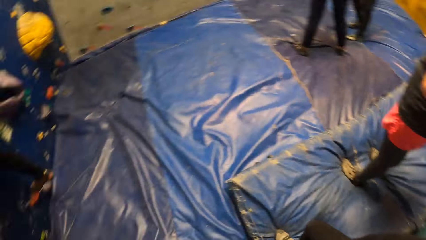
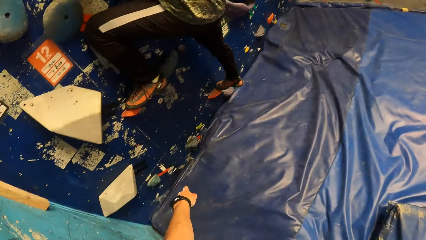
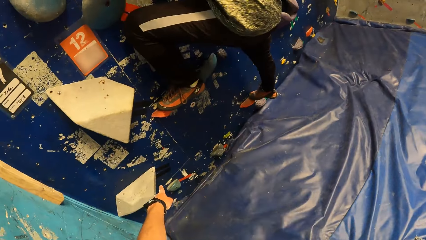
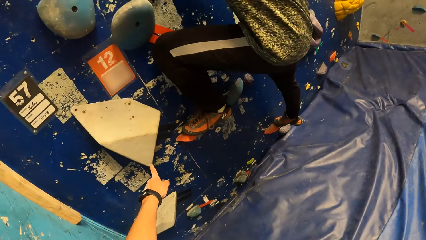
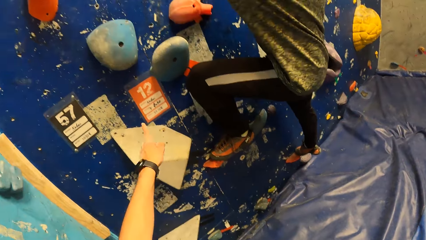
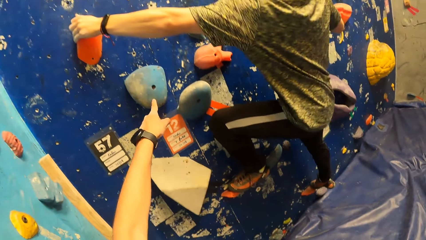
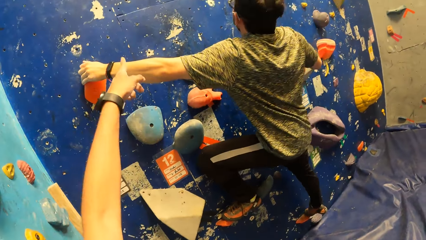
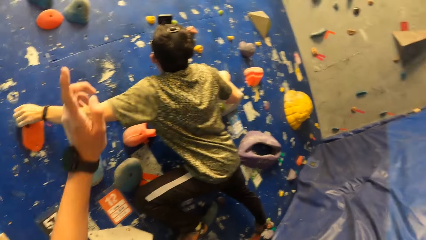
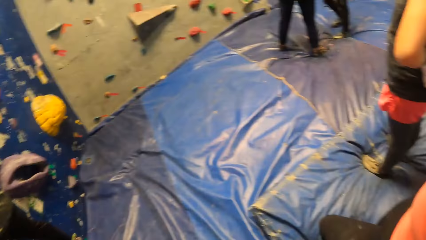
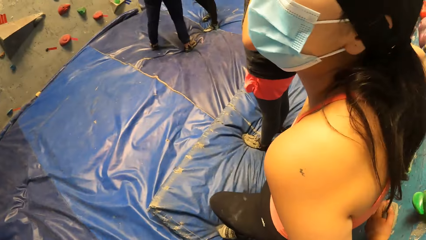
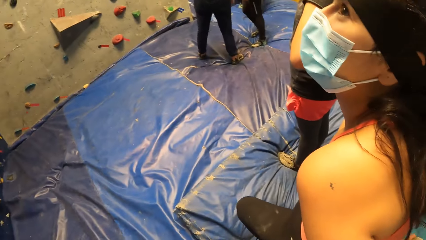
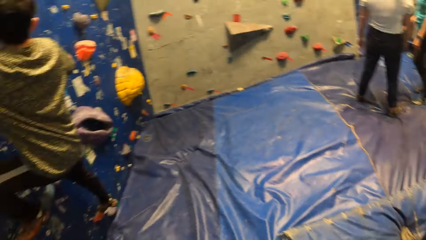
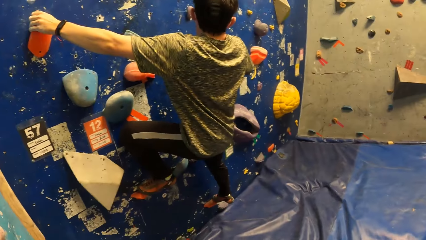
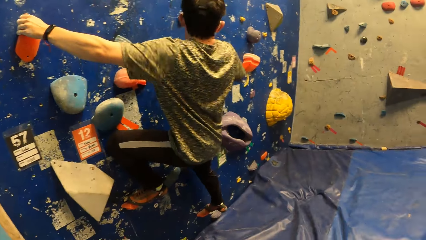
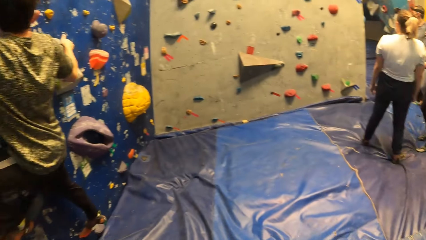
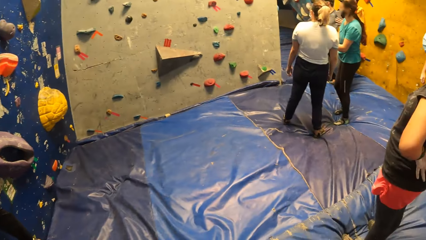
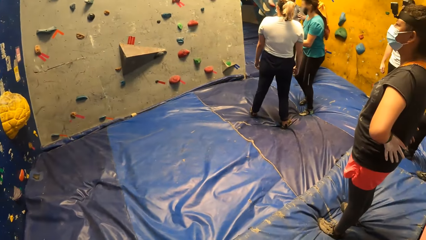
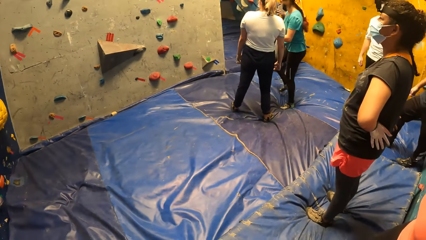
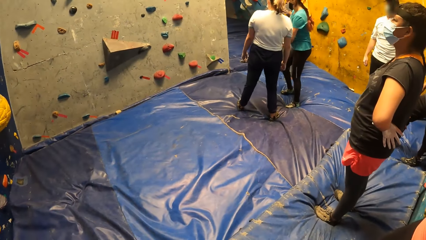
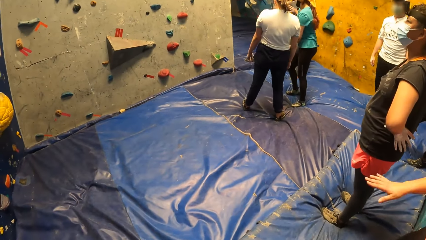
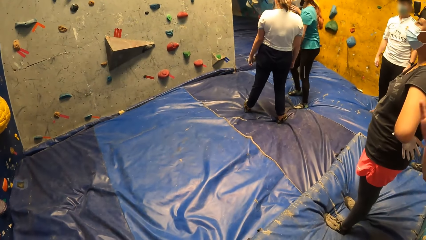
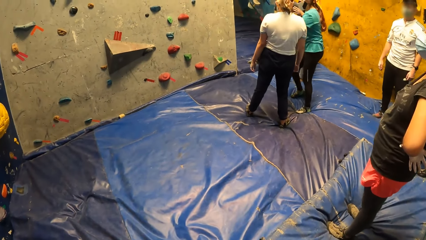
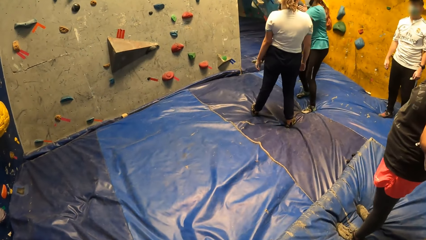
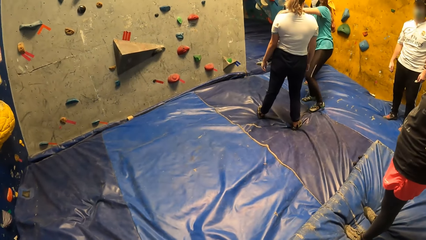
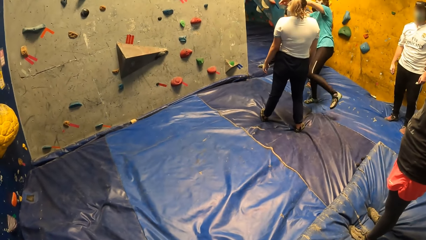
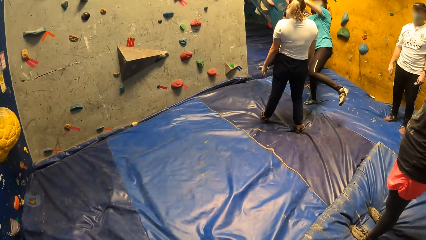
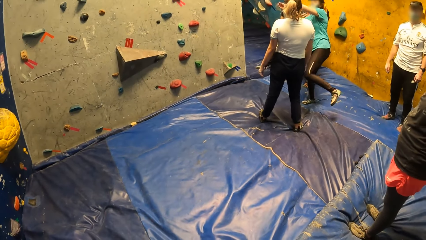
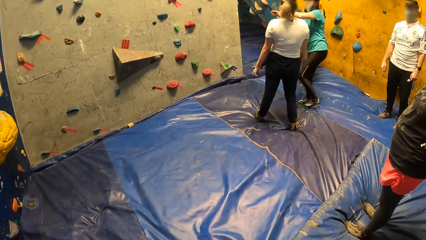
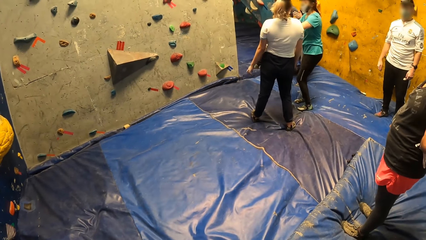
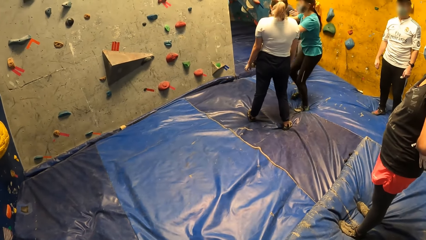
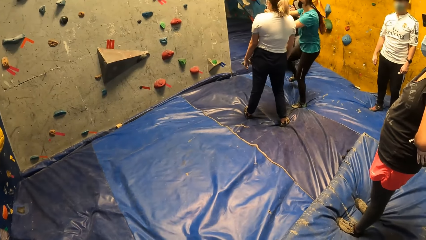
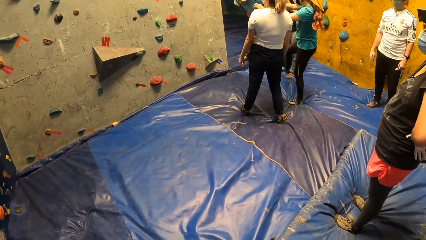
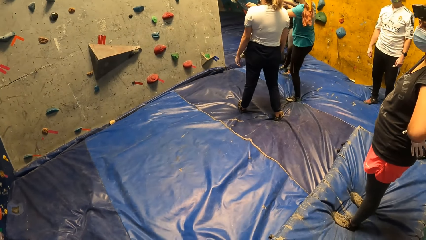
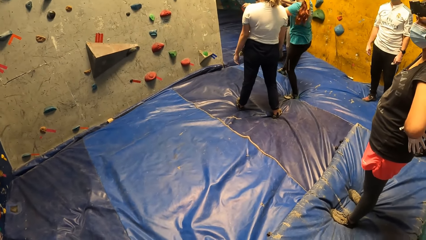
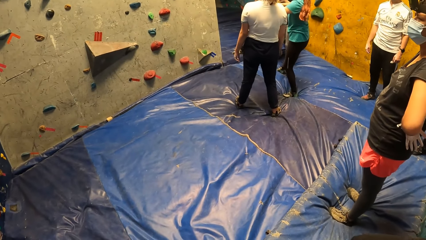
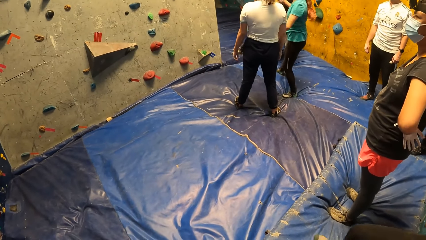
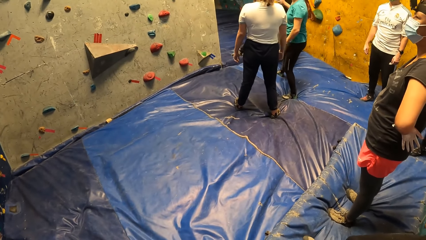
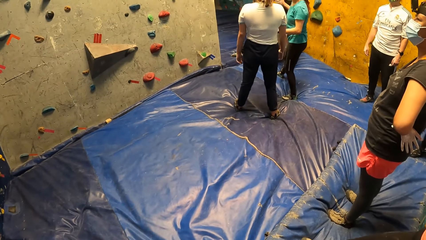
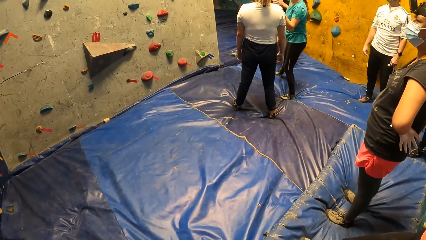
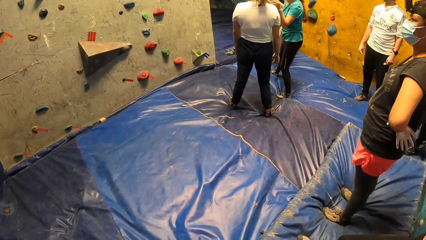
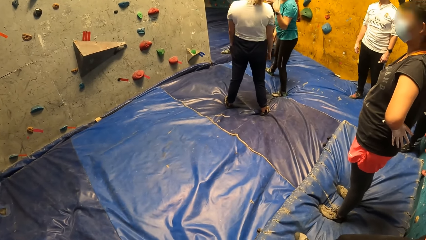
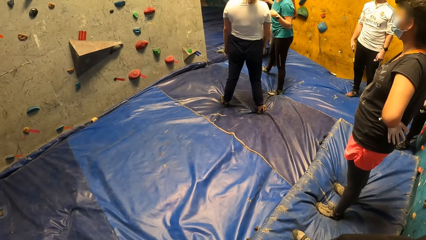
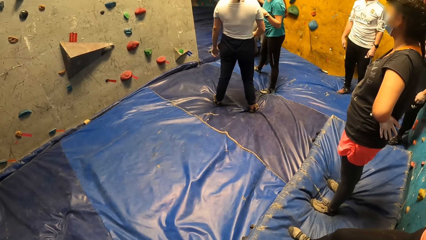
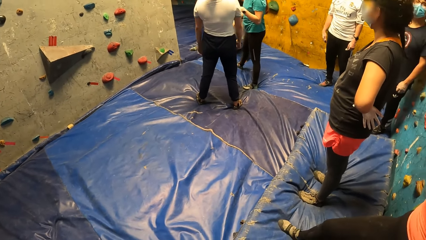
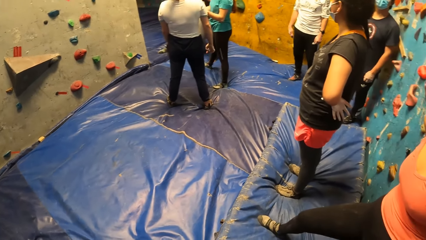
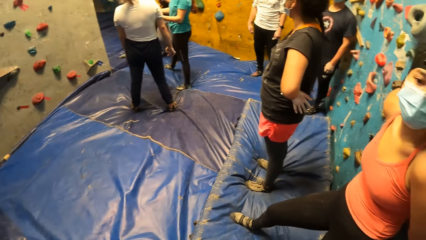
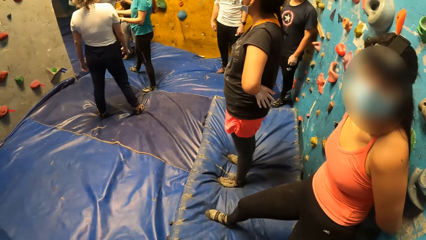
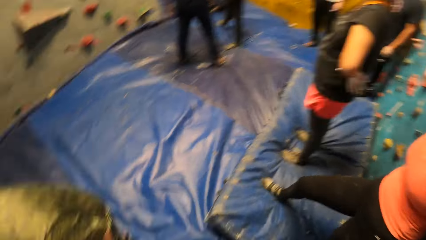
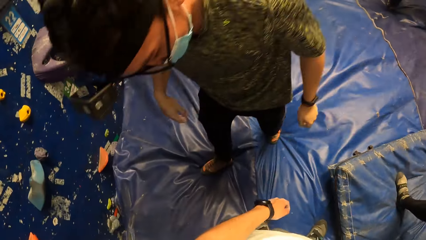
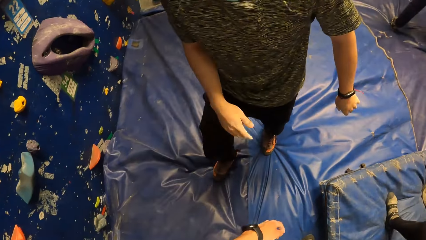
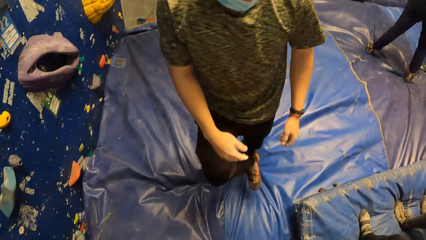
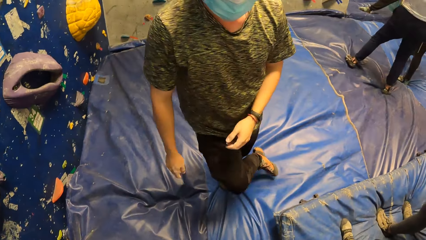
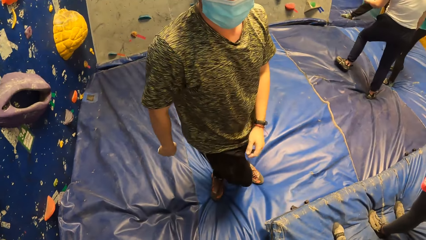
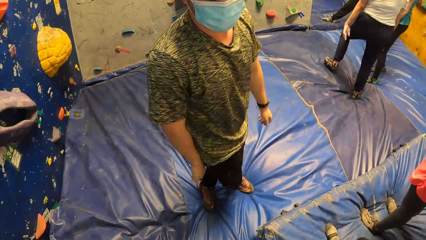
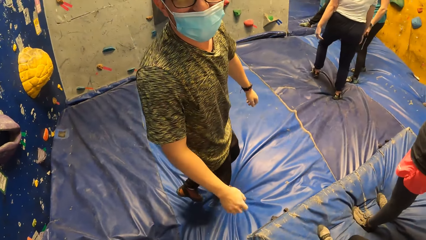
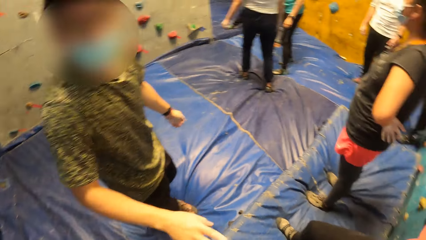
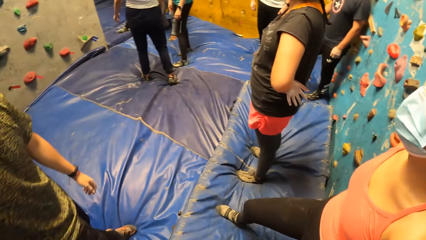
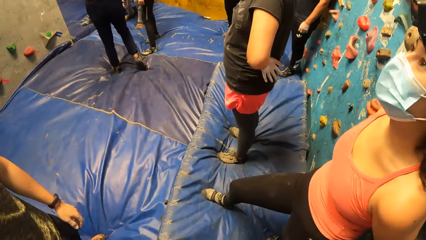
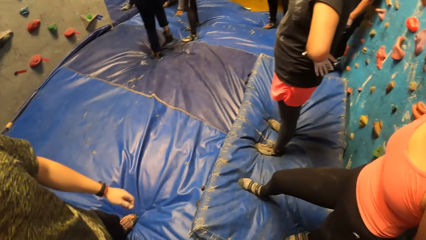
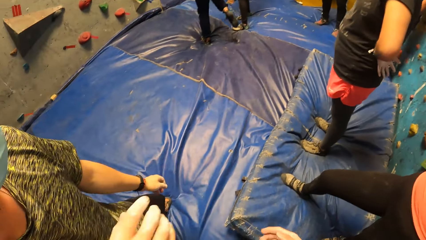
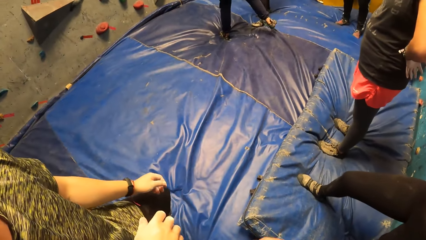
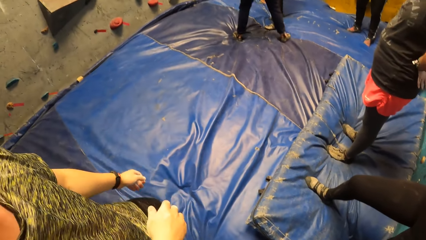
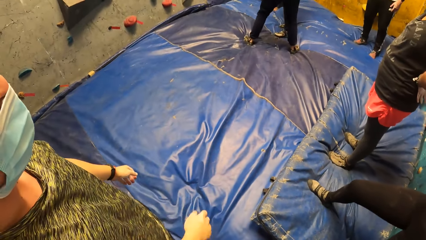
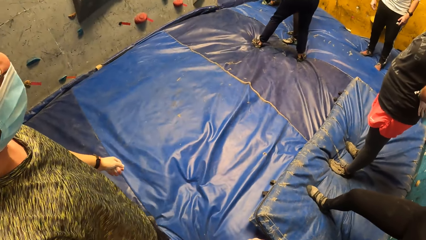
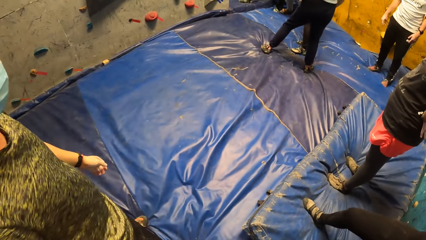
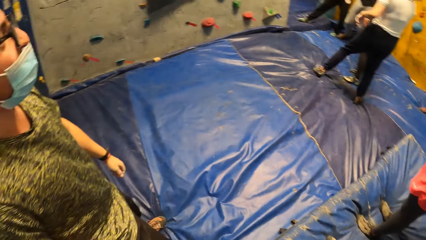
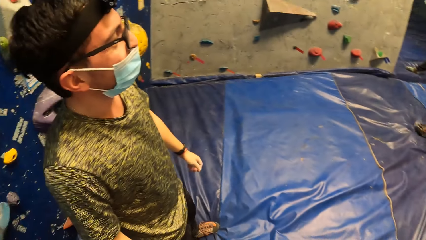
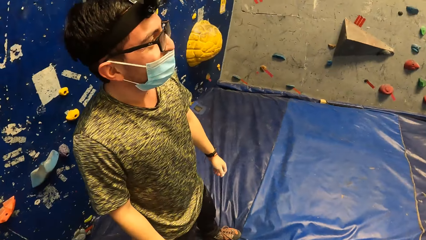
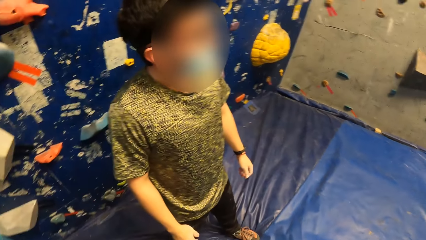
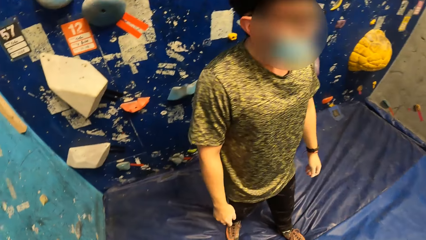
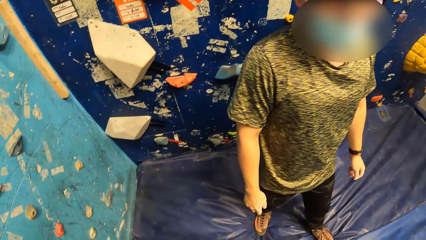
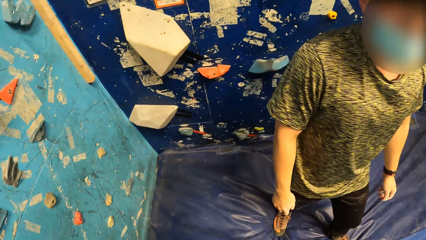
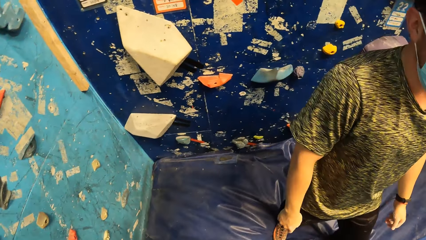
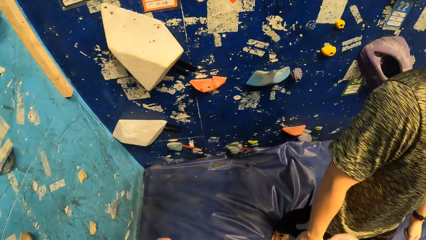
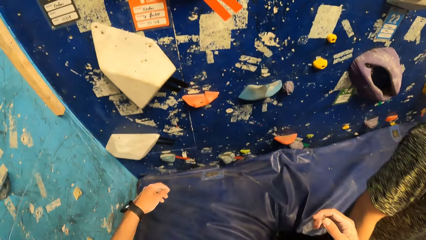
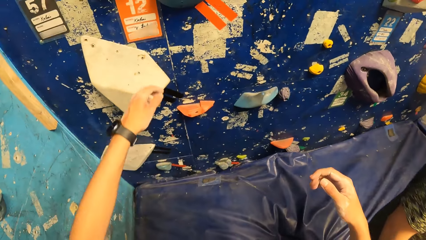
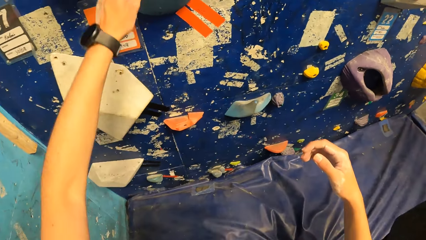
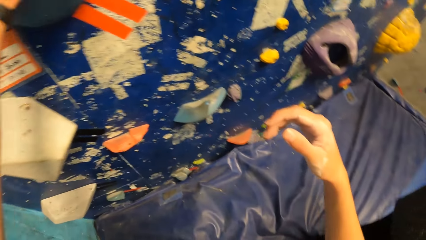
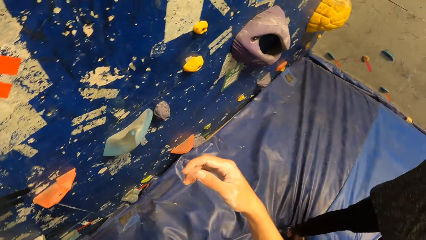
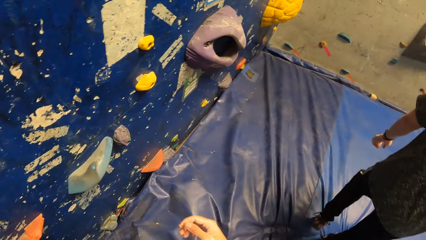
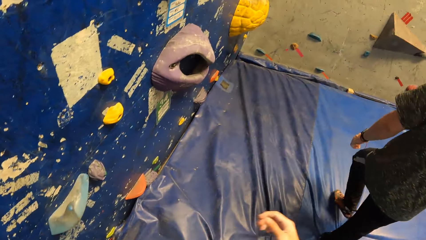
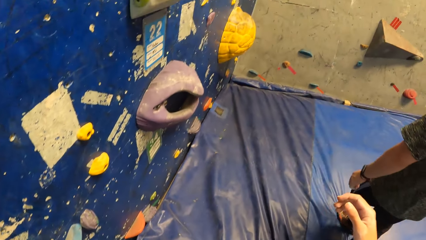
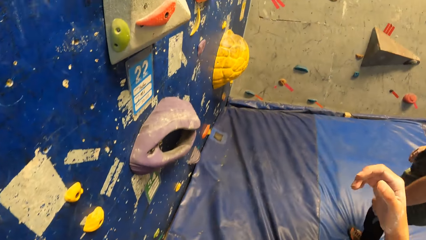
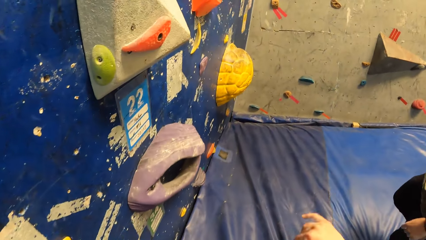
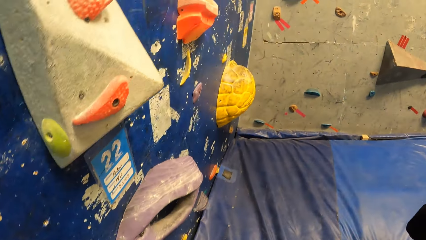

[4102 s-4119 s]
The camera wearer points at the rock wall with his left hand. A woman moves both her hands and legs, and converses with another woman. A man converses with the camera wearer. The camera wearer looks around the room. He touches a rock on the rock wall with his left hand.
